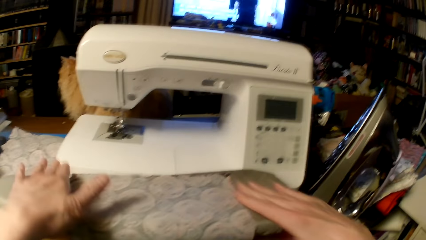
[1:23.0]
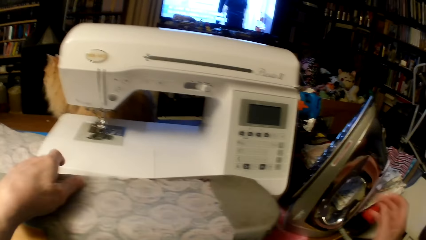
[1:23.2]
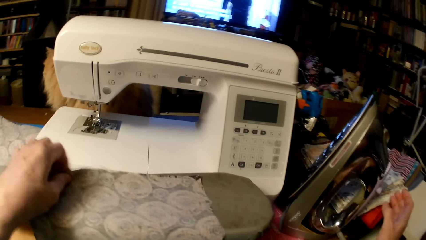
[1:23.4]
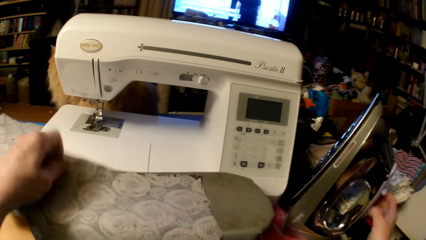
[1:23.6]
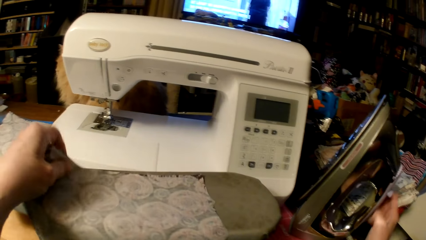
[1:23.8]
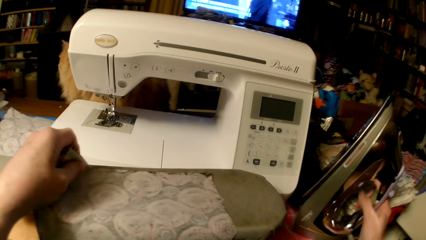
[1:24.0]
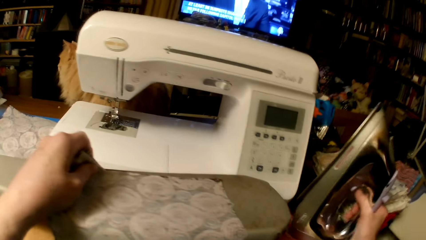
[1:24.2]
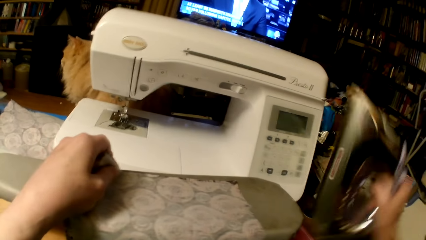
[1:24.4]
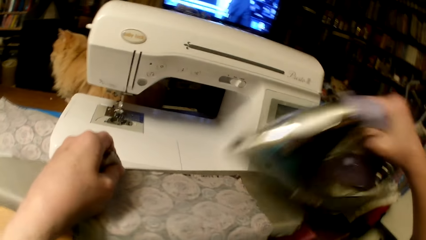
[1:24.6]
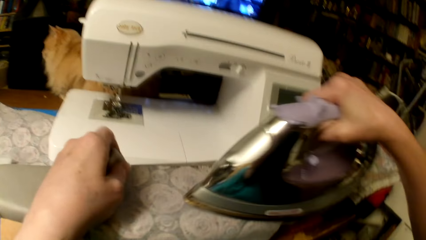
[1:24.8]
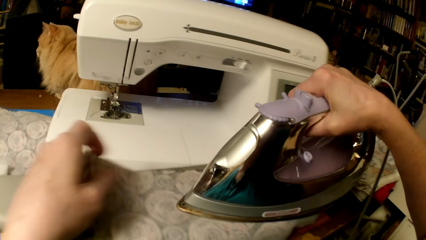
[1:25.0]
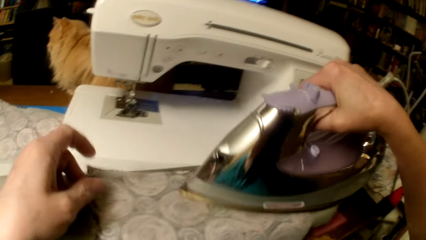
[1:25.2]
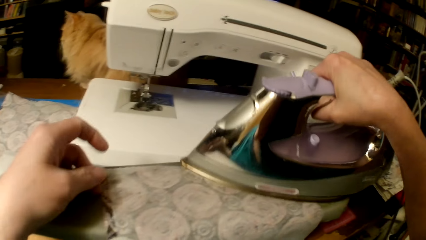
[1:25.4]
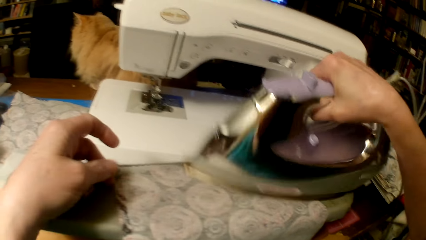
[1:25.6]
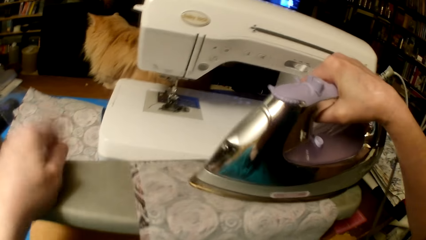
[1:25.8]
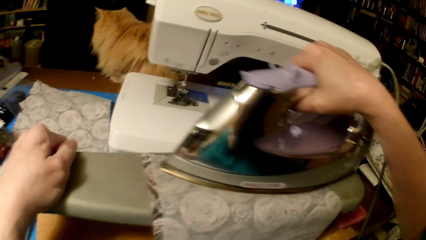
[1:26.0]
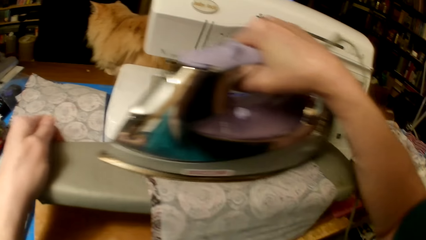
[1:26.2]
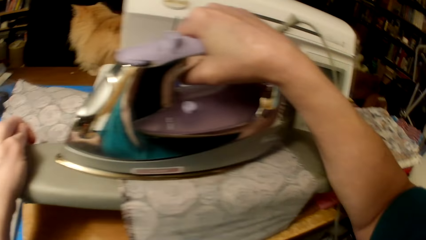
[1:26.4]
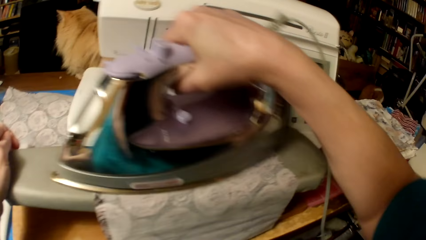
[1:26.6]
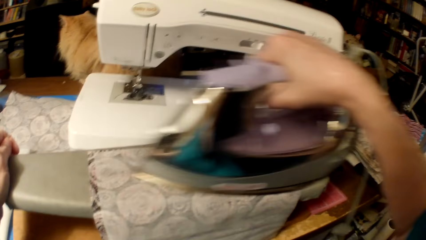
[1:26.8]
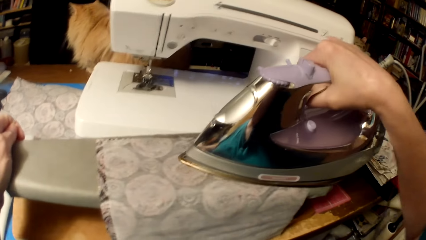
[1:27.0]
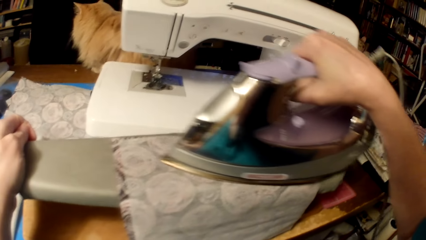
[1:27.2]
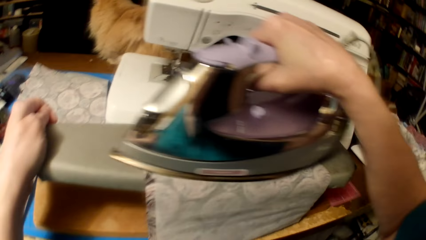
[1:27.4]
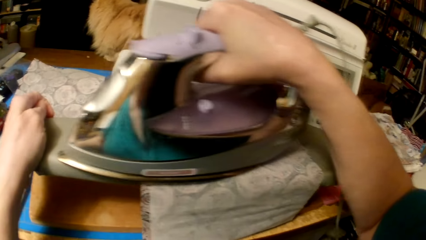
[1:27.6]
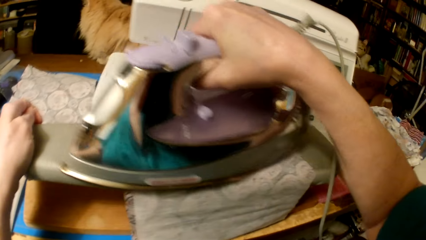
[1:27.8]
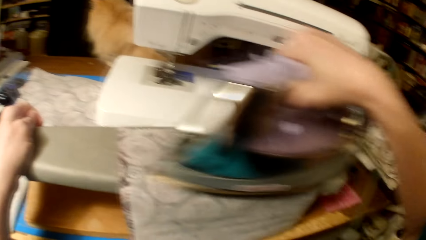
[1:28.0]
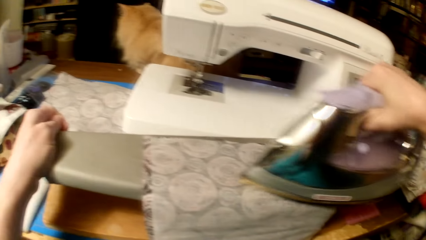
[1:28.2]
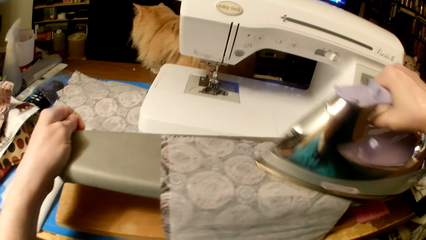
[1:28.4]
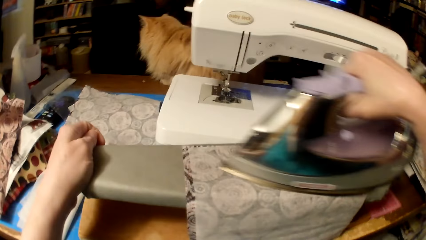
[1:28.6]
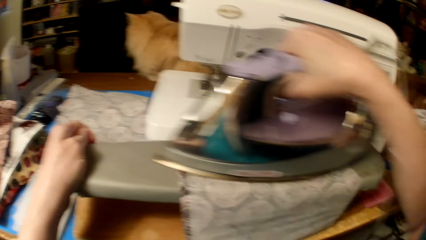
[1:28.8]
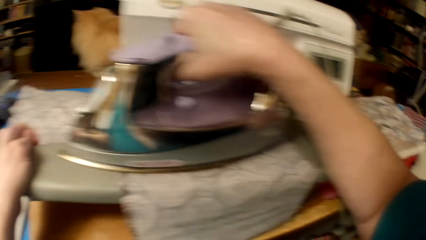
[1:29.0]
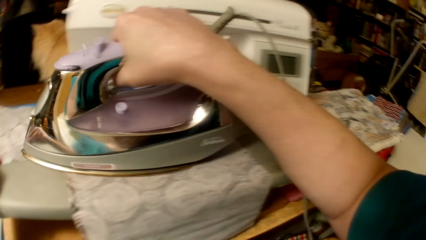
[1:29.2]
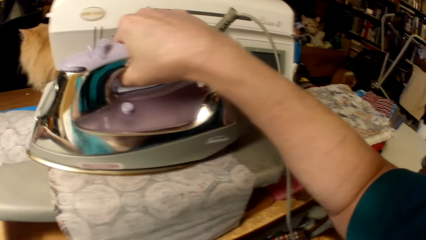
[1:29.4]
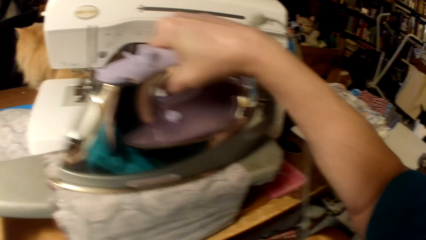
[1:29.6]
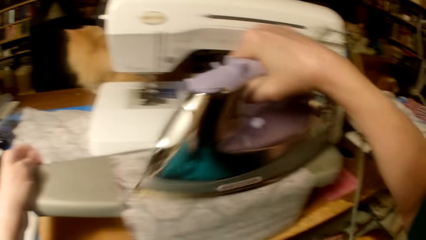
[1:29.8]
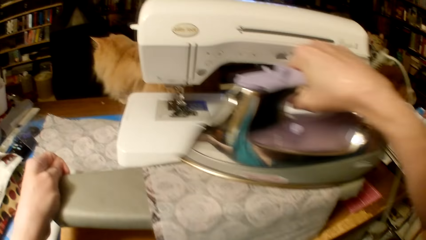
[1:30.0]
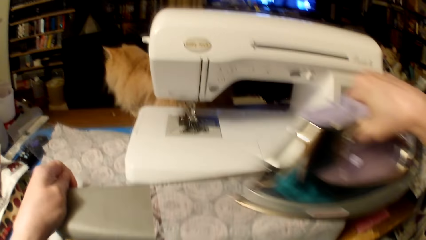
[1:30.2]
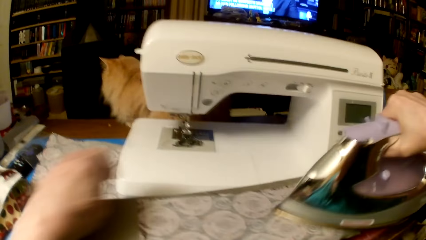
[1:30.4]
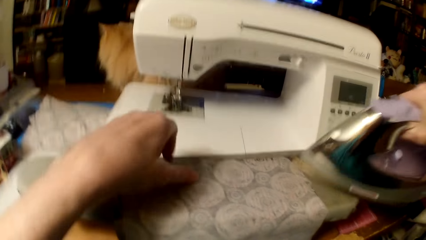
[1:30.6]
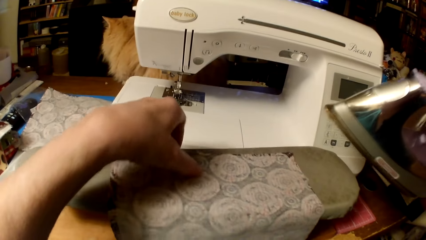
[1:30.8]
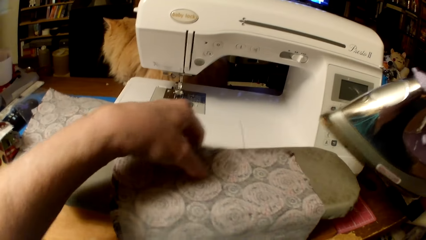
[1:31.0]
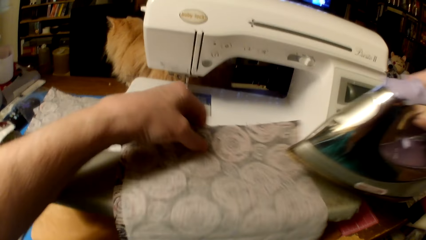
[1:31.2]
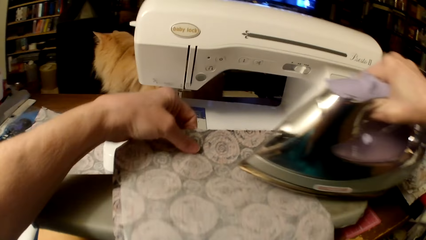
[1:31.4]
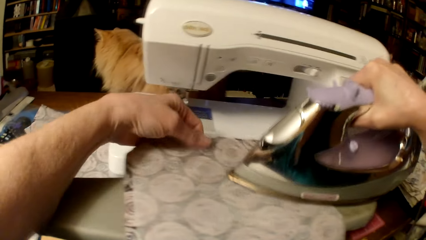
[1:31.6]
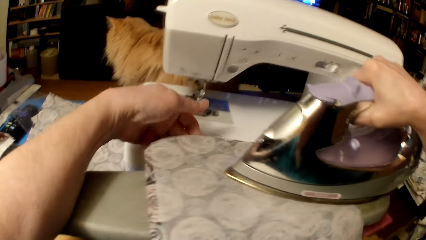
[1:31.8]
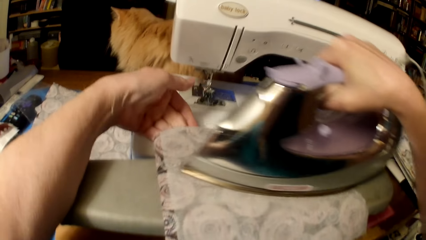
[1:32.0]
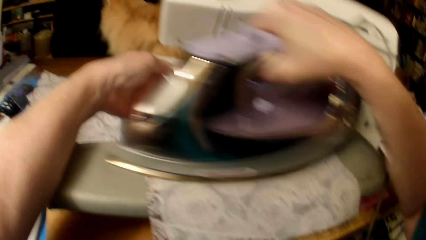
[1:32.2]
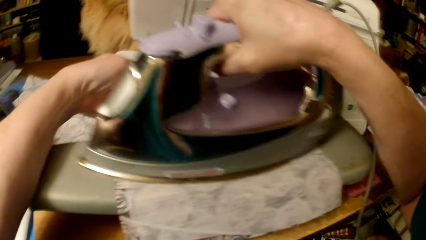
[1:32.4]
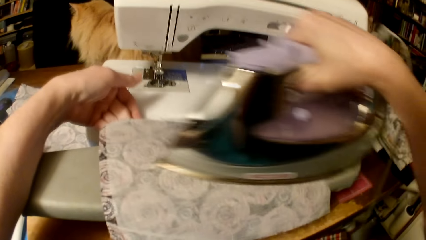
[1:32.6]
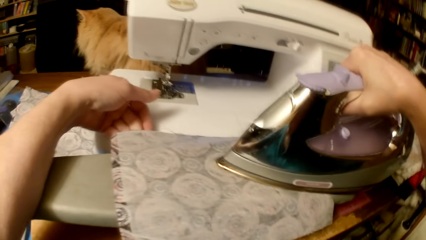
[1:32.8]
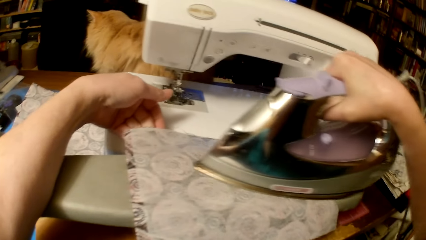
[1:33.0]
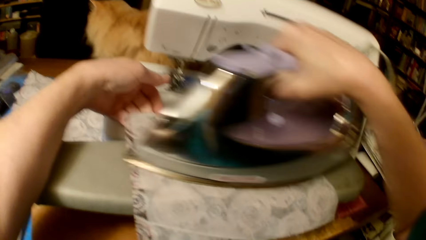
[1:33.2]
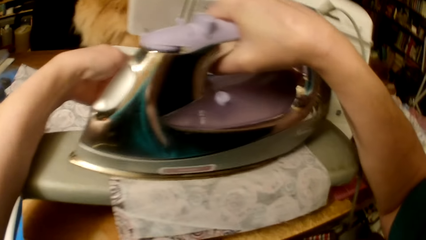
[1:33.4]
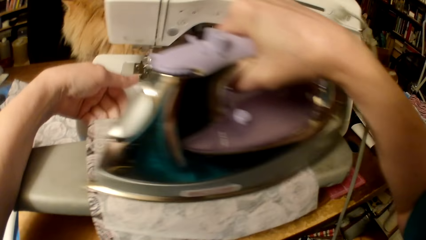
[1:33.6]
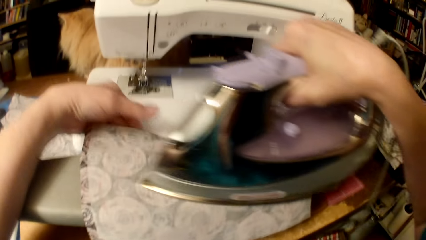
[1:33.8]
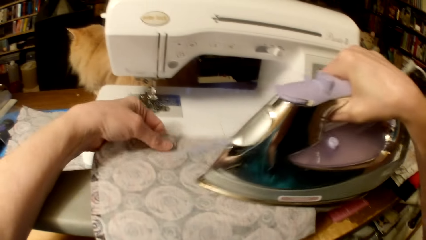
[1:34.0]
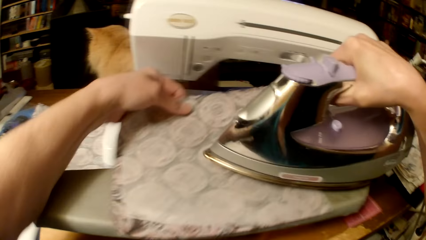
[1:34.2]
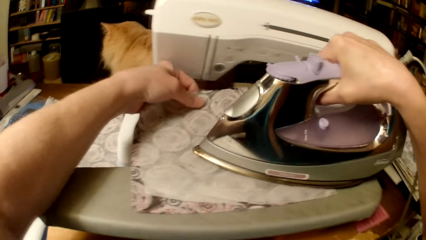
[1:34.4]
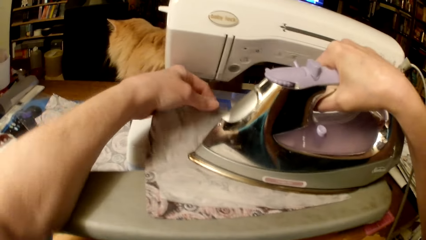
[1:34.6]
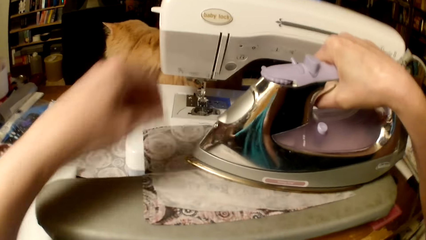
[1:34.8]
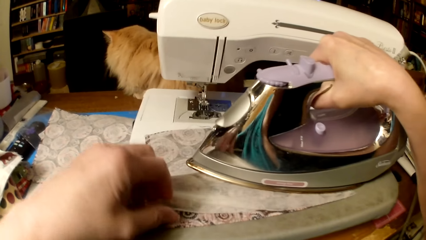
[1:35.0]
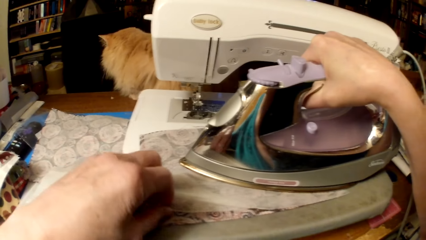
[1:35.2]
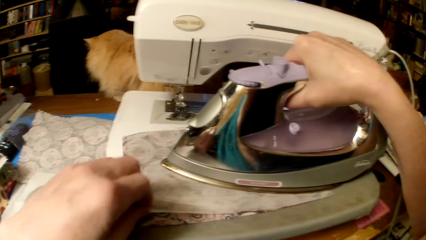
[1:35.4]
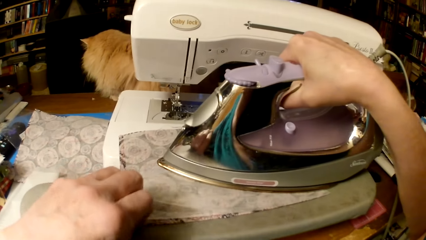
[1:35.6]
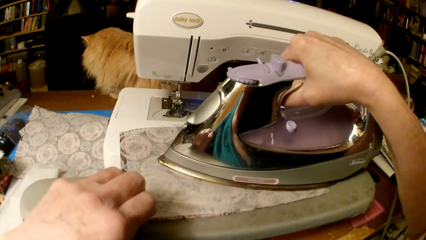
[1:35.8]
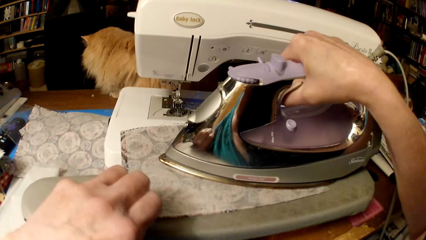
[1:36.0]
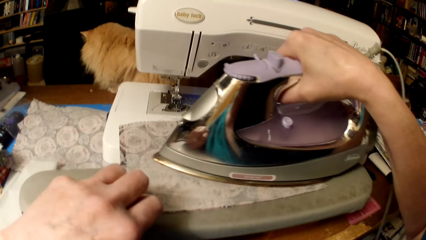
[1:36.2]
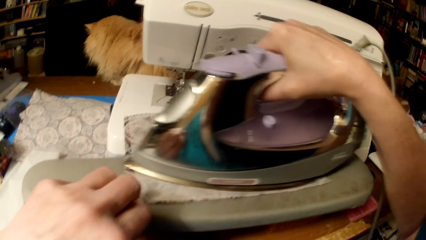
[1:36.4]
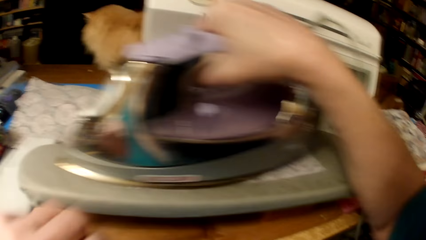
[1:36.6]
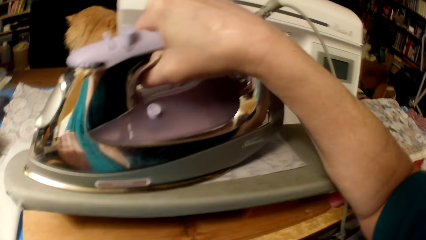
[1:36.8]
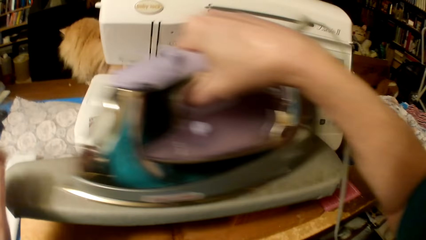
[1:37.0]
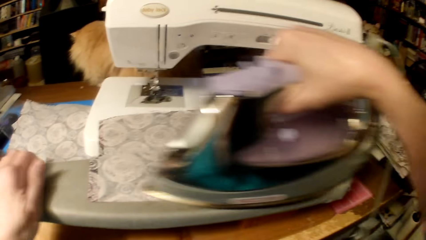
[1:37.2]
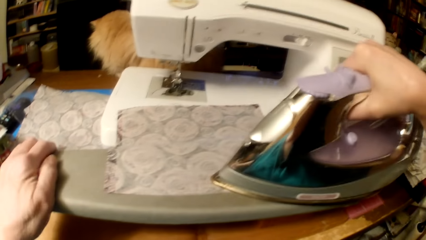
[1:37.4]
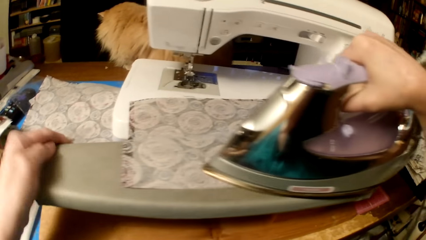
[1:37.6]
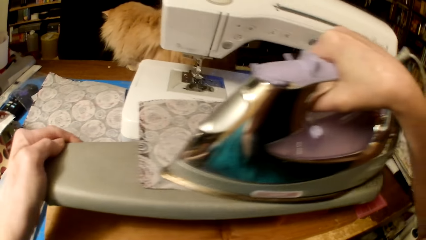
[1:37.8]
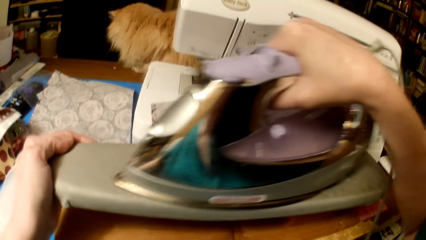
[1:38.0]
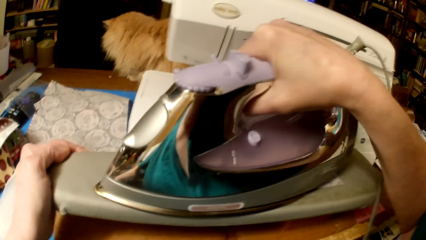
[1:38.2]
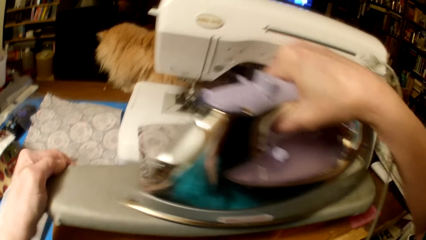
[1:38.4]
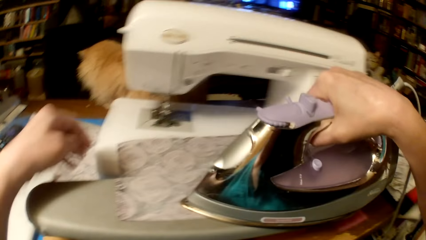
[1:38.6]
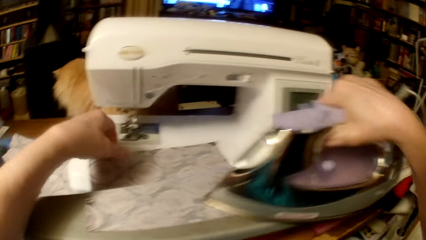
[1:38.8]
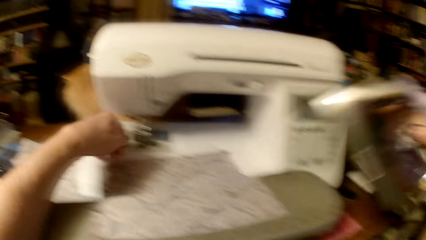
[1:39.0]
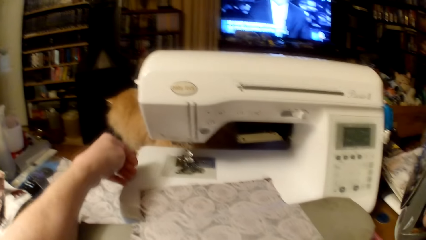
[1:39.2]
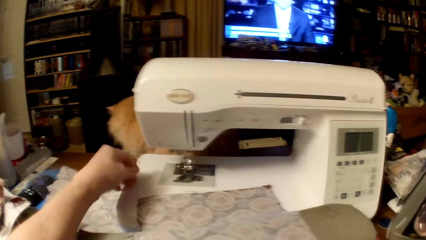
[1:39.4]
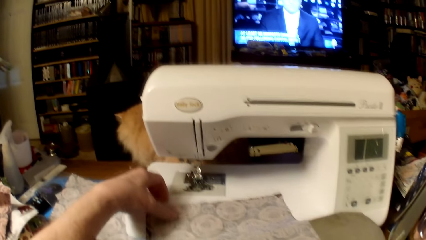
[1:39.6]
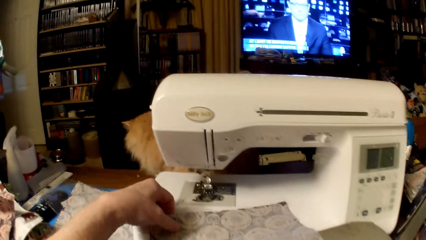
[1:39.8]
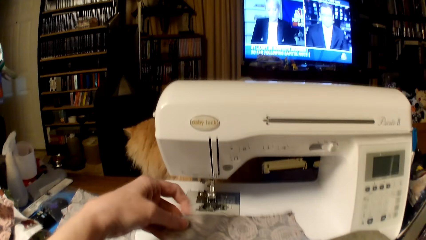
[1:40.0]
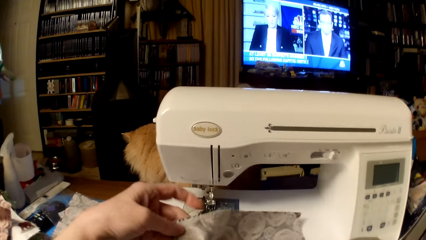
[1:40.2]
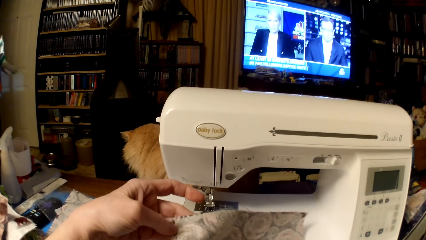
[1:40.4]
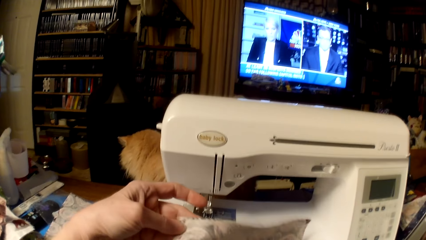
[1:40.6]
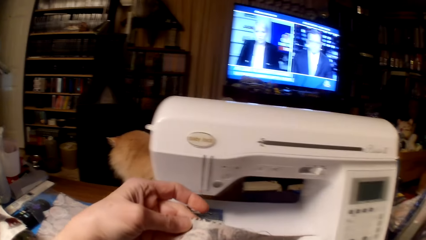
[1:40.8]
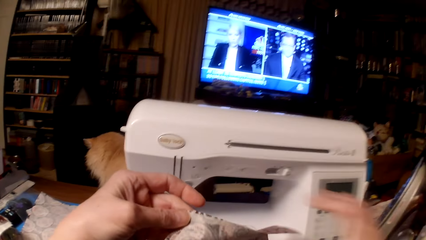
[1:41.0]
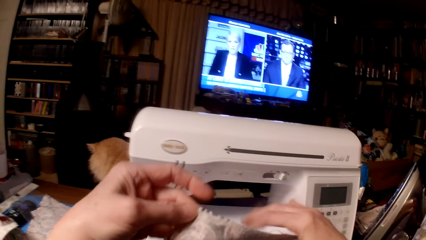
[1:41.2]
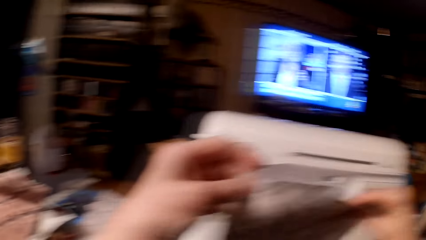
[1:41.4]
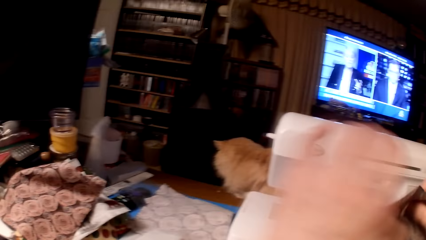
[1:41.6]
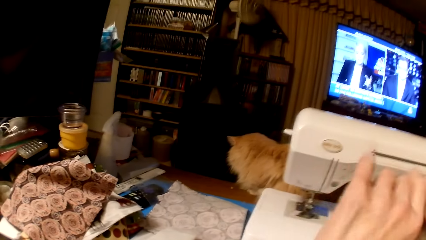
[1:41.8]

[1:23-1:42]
The camera wearer picks the iron box. They iron the piece of cloth and the fabric. They pull the piece of cloth and the fabric. They pull the piece of cloth and the fabric again. They put the iron box on the table.
